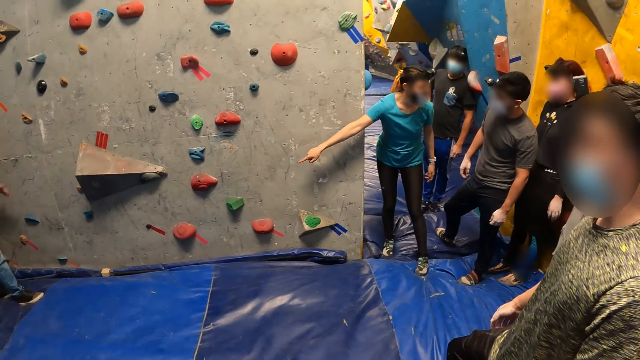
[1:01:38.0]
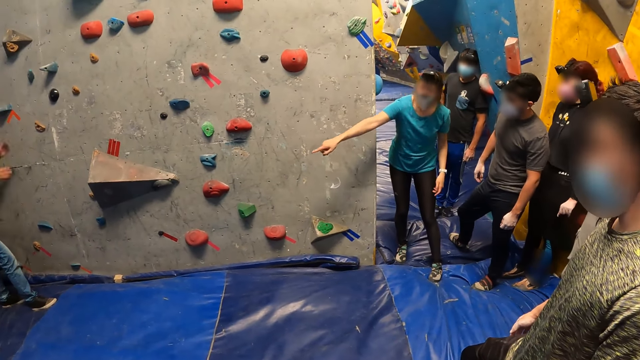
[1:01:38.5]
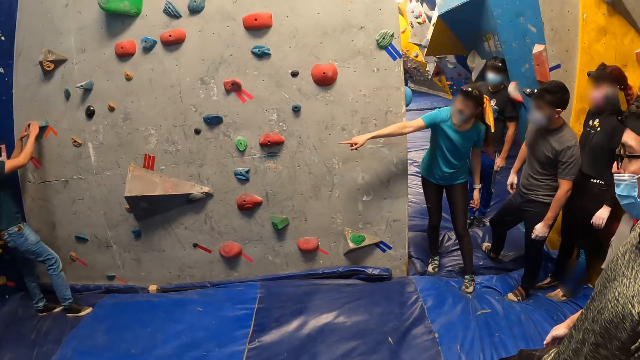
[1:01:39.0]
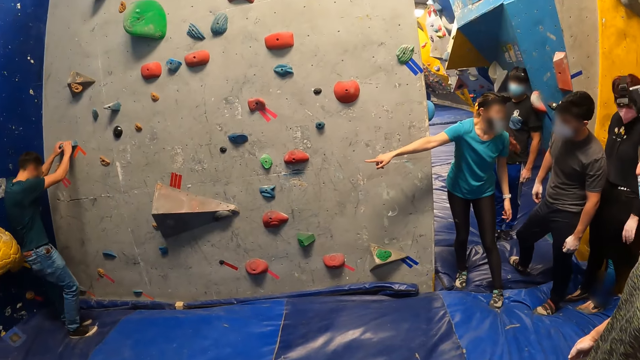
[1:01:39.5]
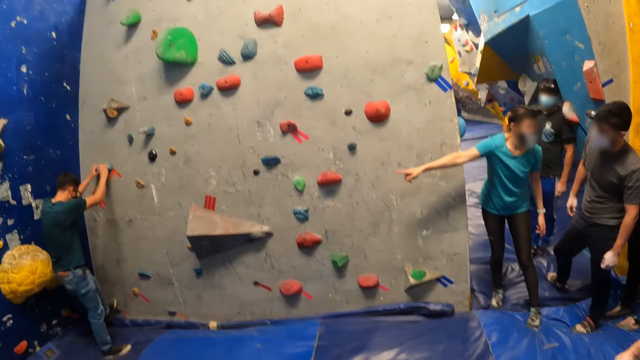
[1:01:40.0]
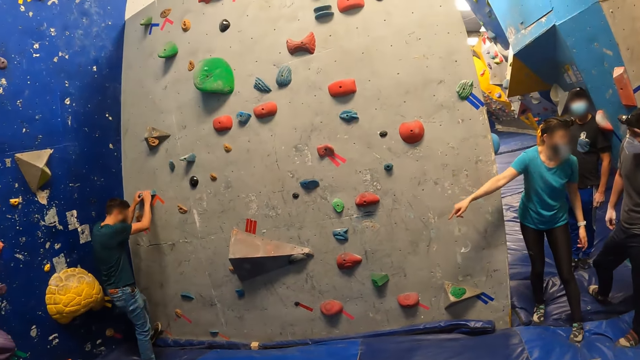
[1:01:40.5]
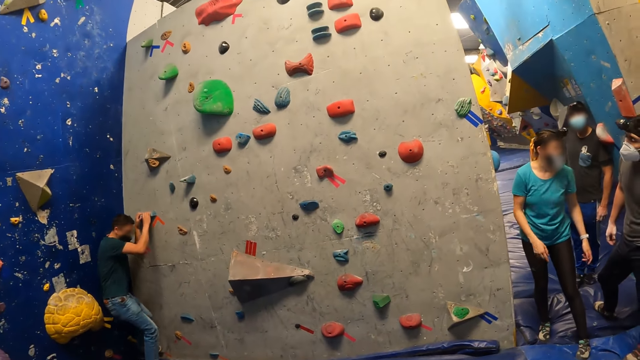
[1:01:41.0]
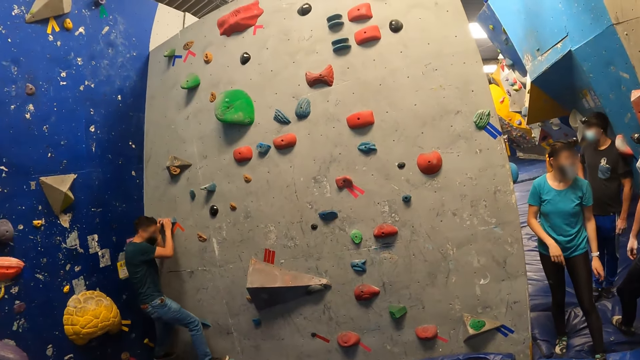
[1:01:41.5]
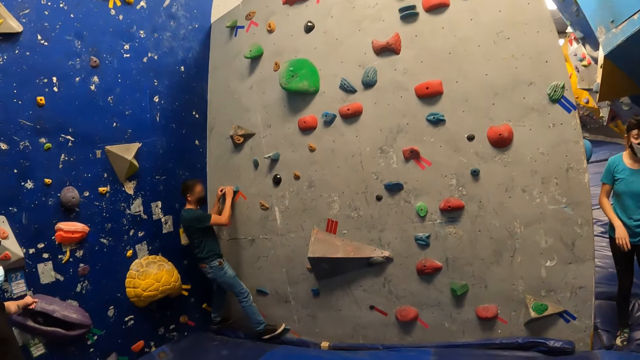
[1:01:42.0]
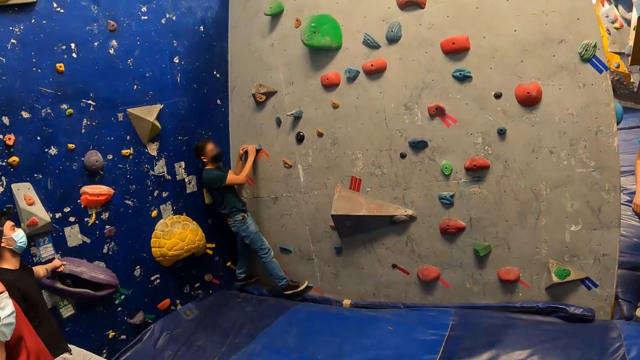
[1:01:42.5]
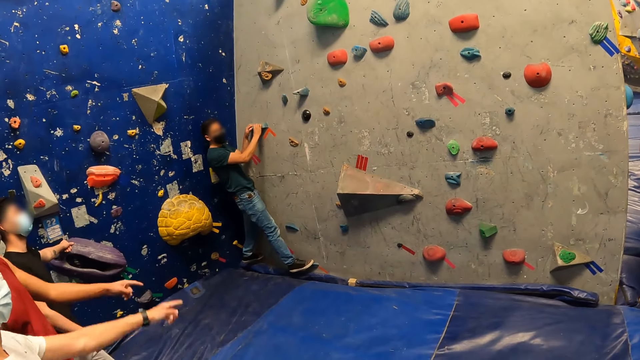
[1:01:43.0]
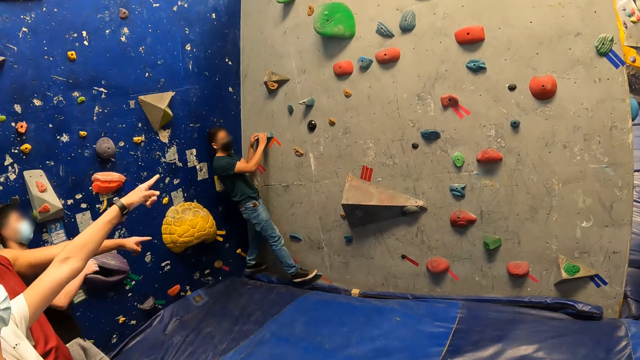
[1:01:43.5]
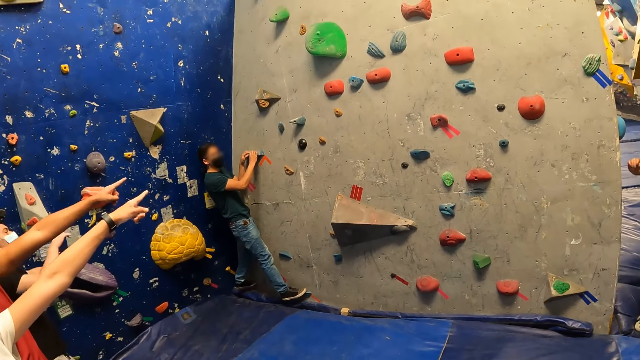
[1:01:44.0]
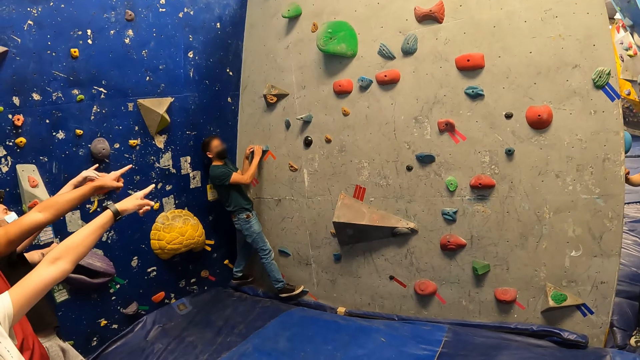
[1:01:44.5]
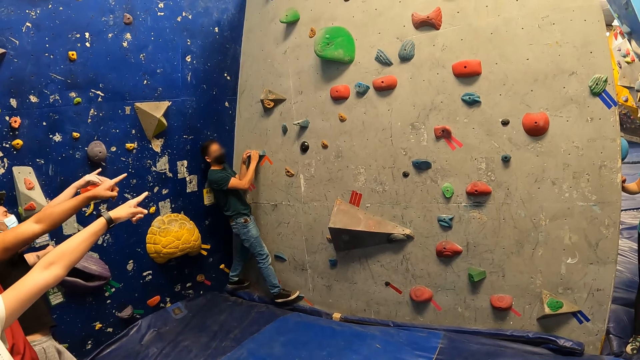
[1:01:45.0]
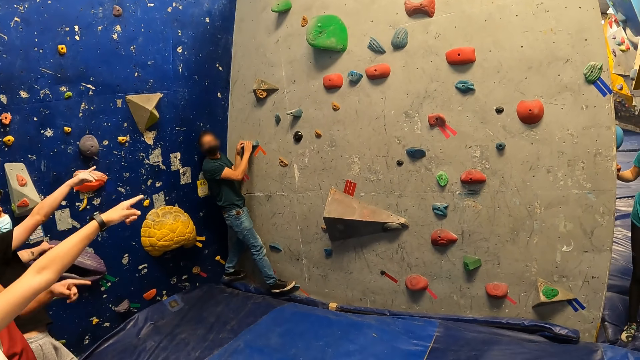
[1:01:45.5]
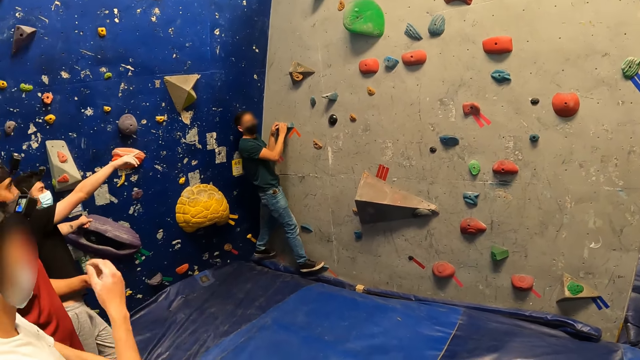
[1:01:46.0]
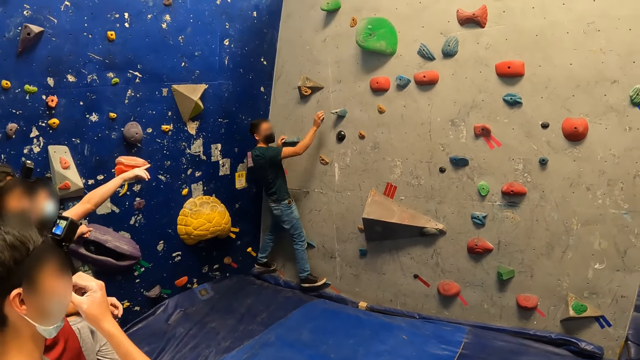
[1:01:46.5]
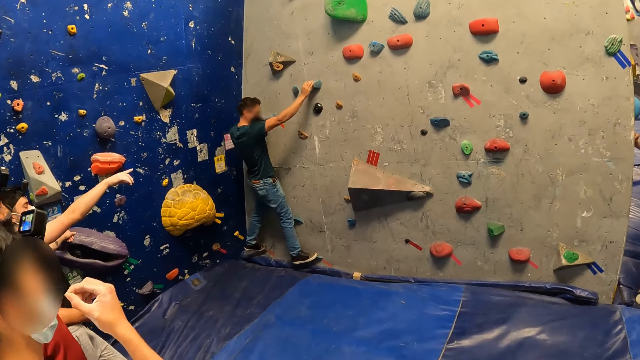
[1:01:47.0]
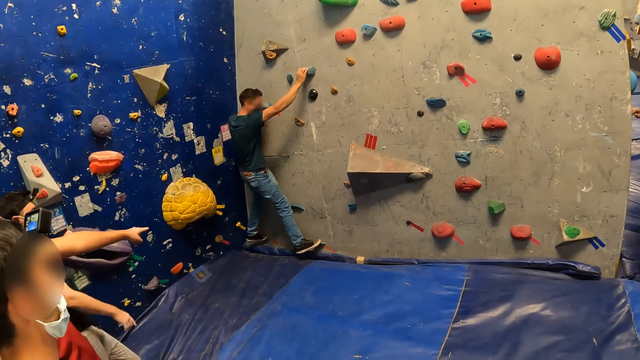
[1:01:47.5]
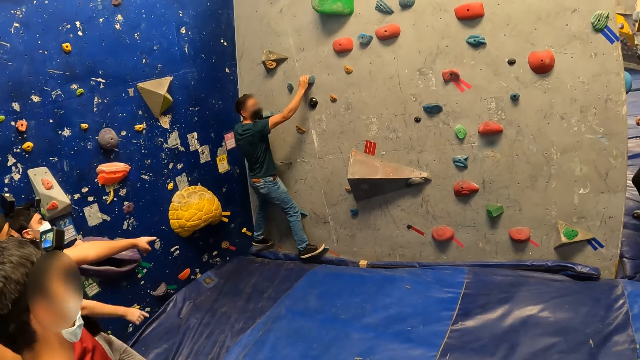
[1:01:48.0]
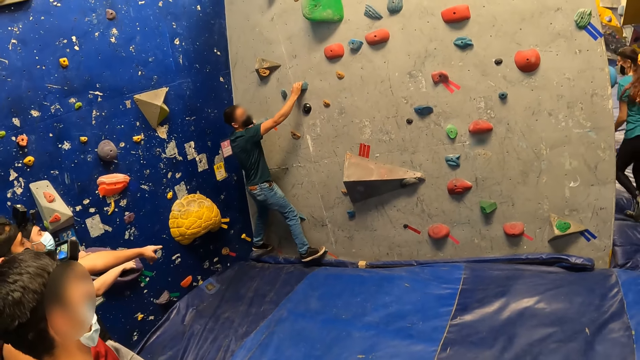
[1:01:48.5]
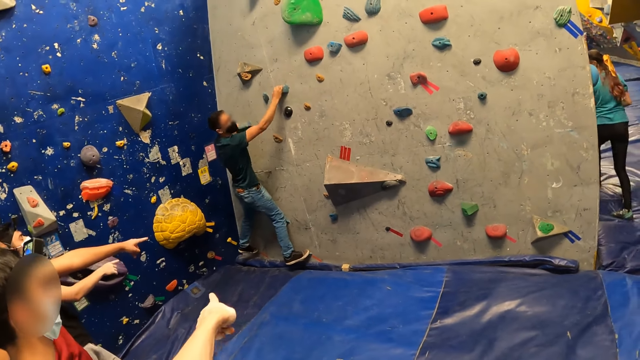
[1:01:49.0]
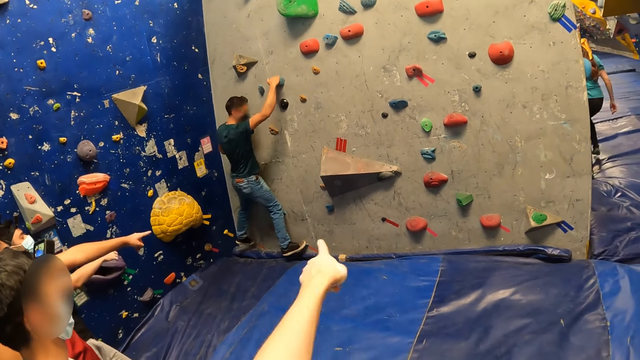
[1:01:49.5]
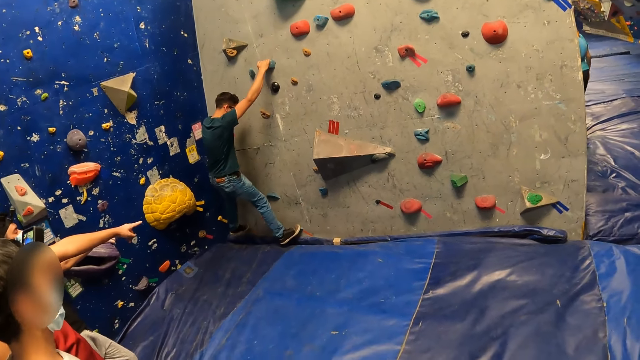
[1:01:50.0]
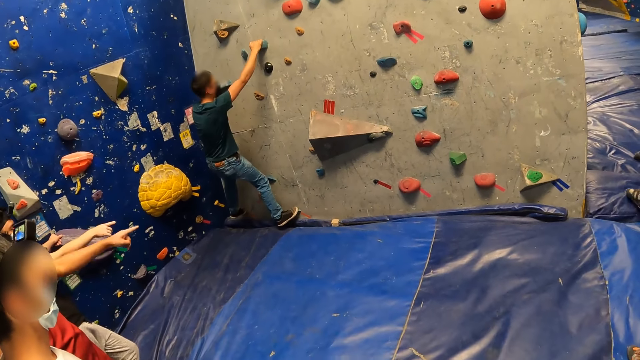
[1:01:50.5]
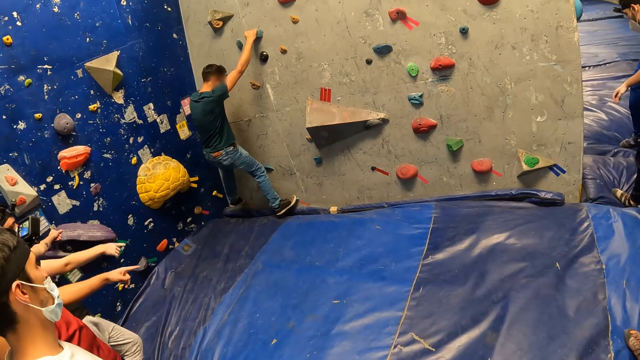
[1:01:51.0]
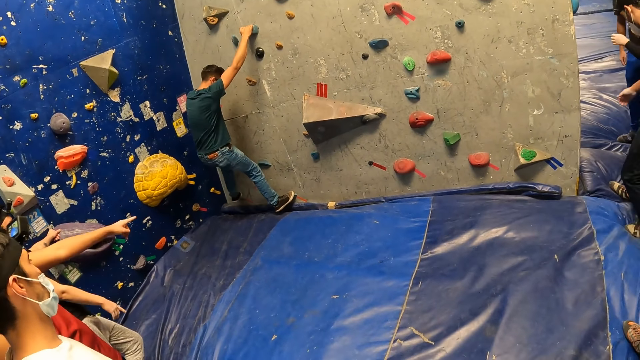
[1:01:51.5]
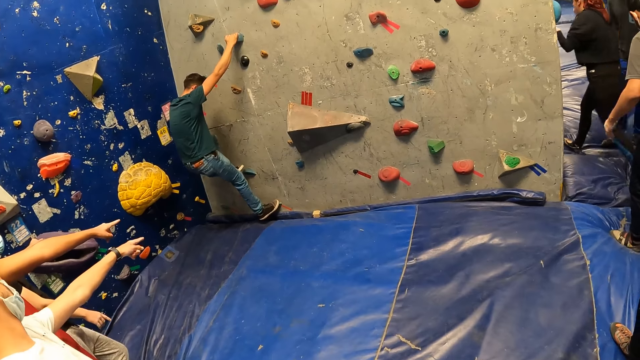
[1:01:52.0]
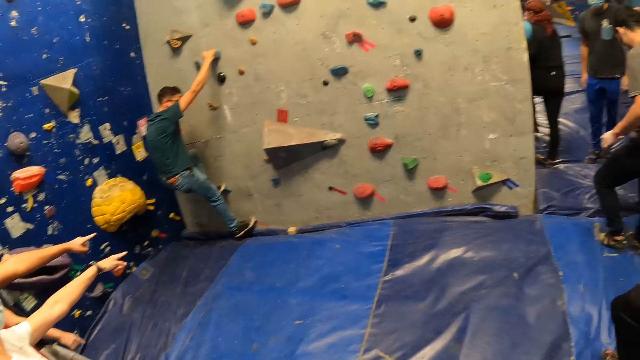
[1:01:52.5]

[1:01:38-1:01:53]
A lady moves around. A man holds a rock on the wall with his hands. He climbs the wall with his hands and legs. Another man points his left hand to the wall. Another man points his left hand to the wall. Another man climbs the rock. Another man points his right hand to the wall. The first man climbs the wall with his hands and legs. The second man points to the first man with the group of people. The camera wearer interacts with the first man on the wall. The lady moves around.

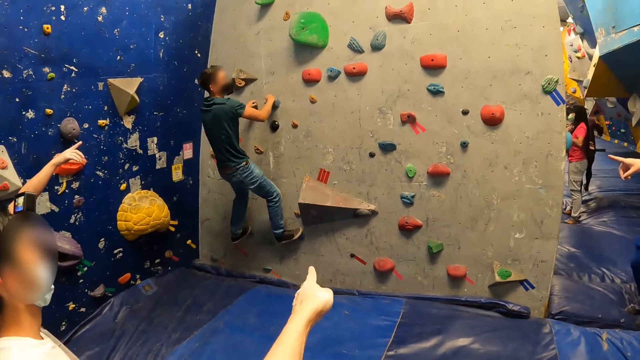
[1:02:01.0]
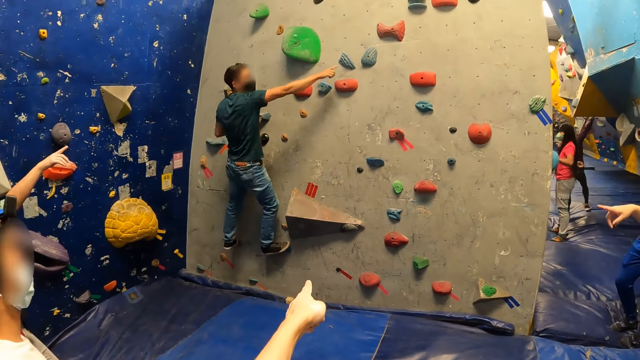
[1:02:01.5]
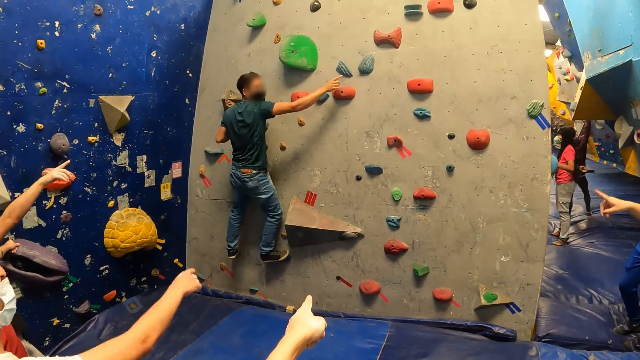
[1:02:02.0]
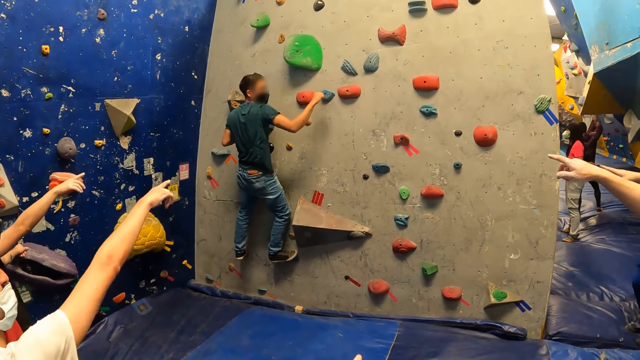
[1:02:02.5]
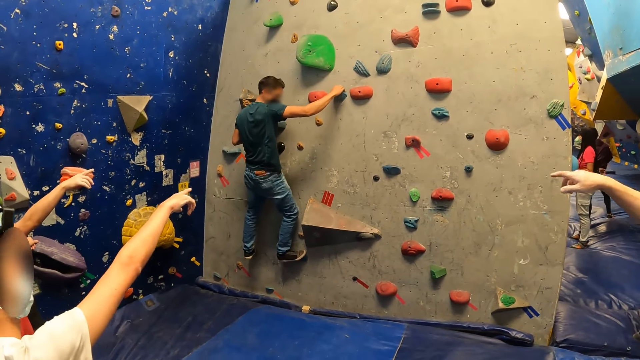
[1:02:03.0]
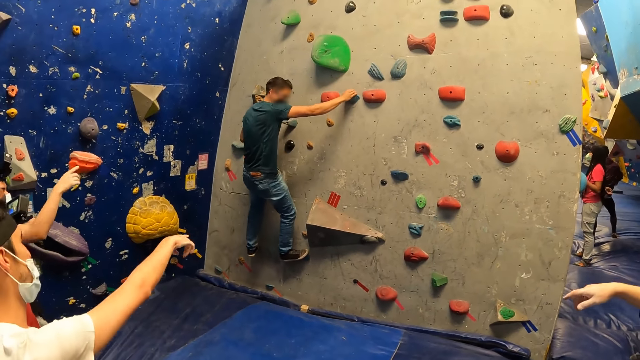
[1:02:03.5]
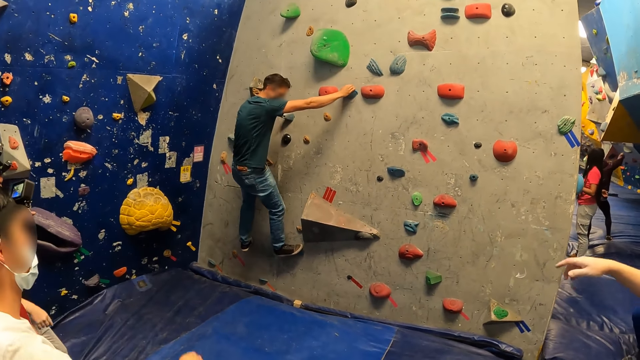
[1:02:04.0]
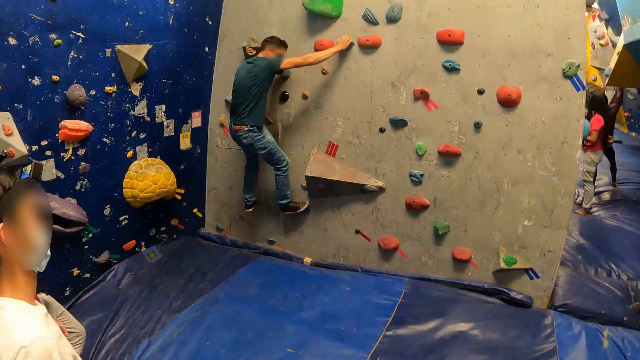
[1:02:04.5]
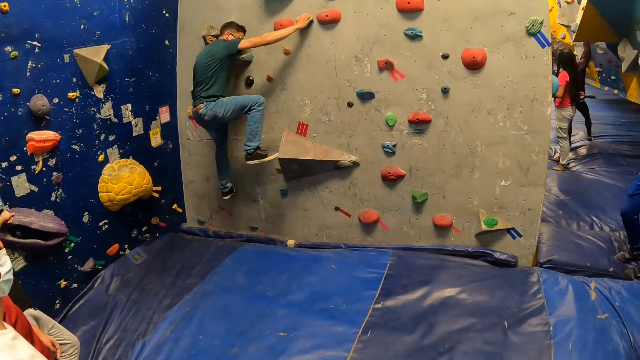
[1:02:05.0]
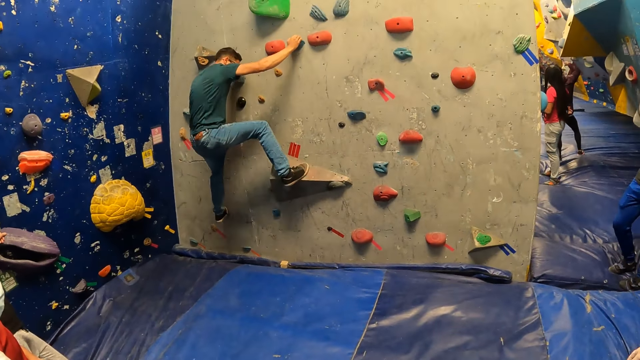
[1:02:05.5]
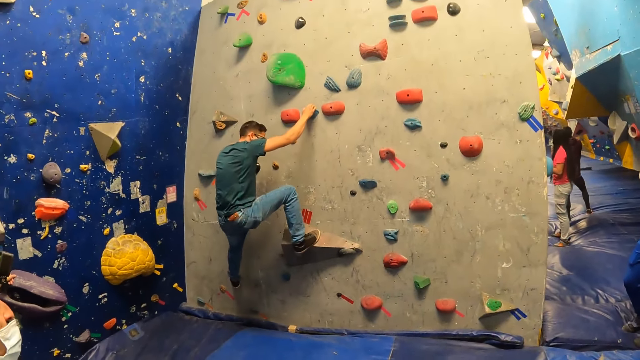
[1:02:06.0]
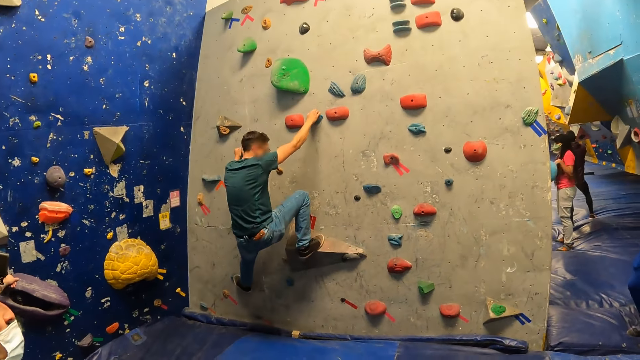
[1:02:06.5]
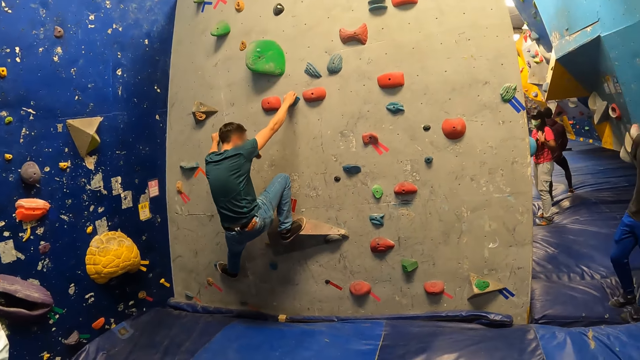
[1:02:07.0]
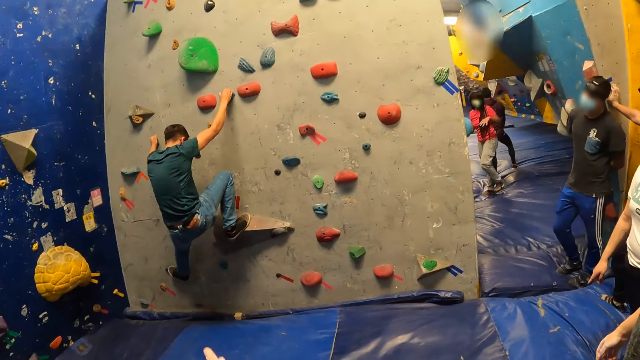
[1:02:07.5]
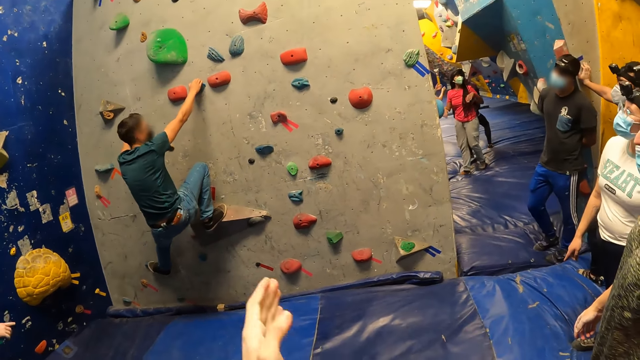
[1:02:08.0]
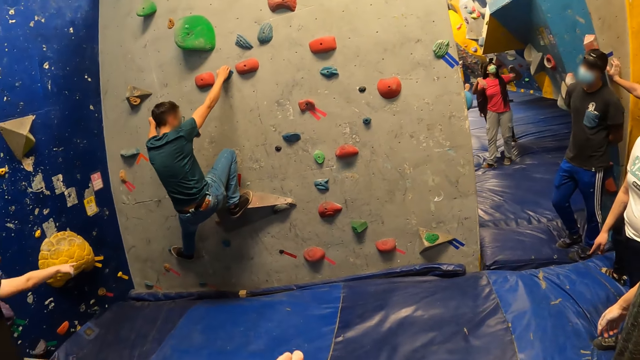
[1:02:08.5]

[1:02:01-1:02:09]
A man interacts with the group of people. He climbs the wall with his hands and legs.
